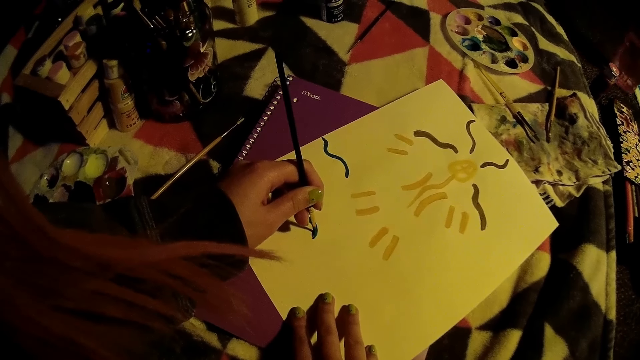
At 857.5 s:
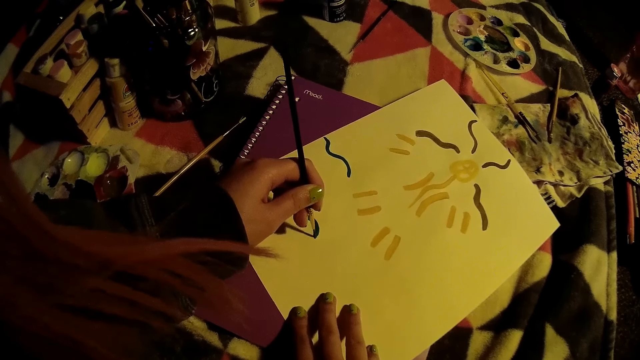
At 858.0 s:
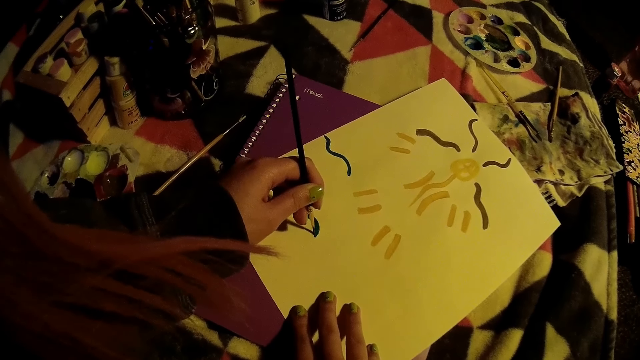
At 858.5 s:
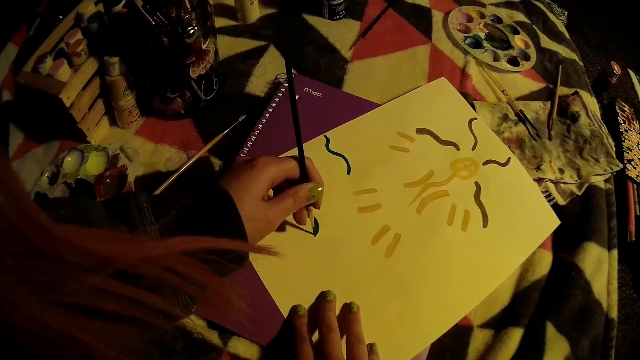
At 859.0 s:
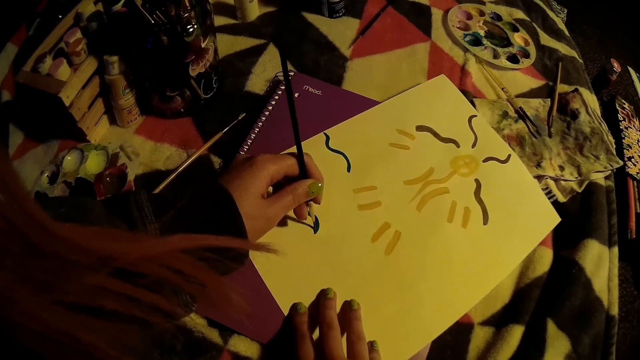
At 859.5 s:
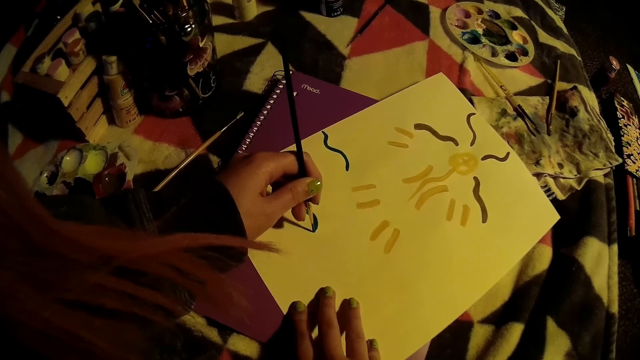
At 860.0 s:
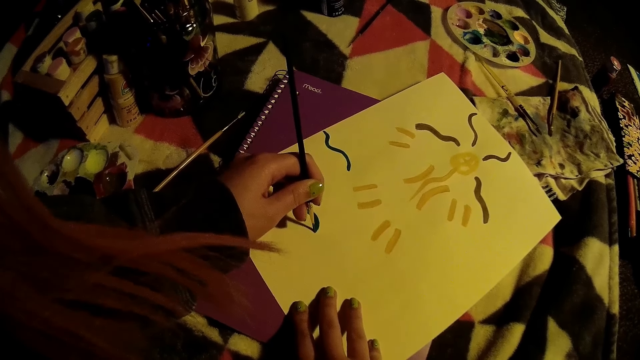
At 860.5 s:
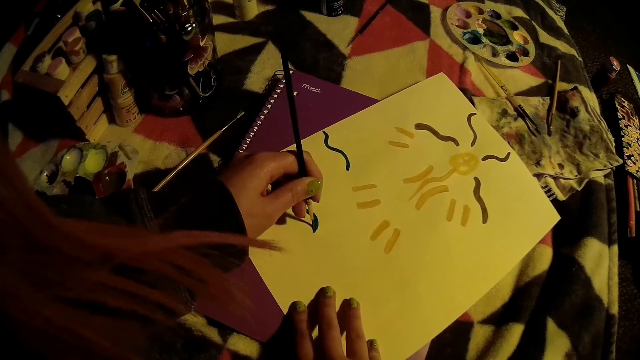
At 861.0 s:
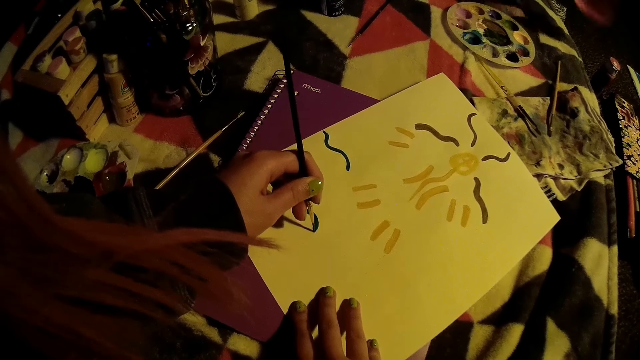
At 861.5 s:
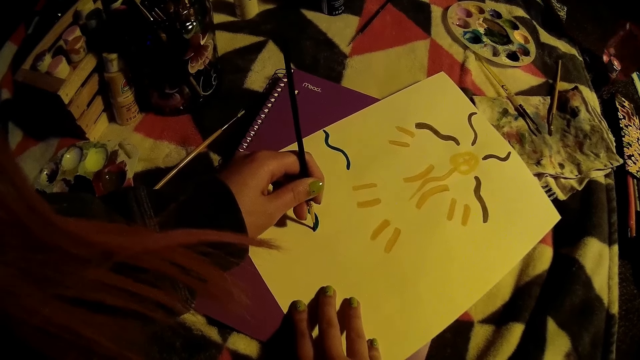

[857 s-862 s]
The camera wearer interacts with the woman.

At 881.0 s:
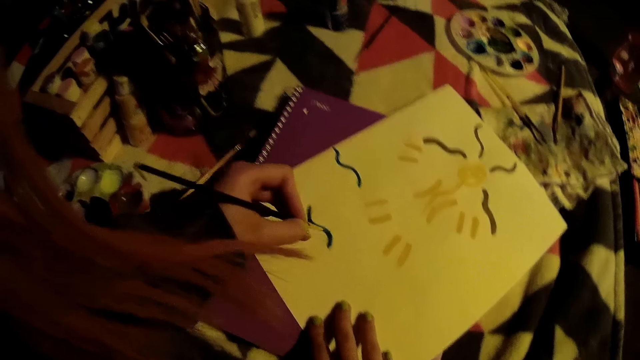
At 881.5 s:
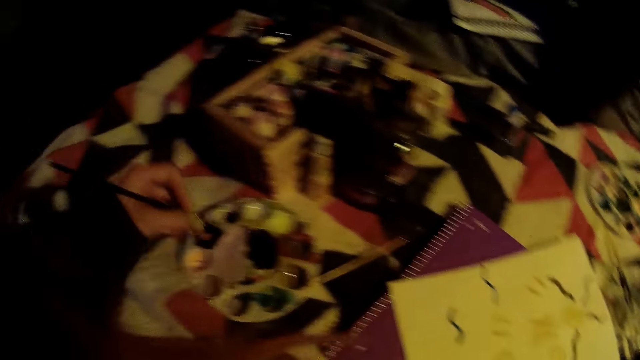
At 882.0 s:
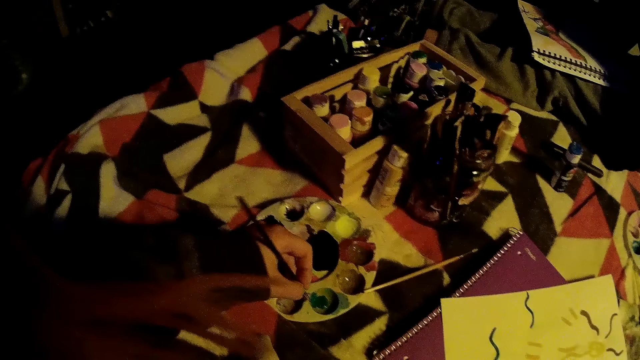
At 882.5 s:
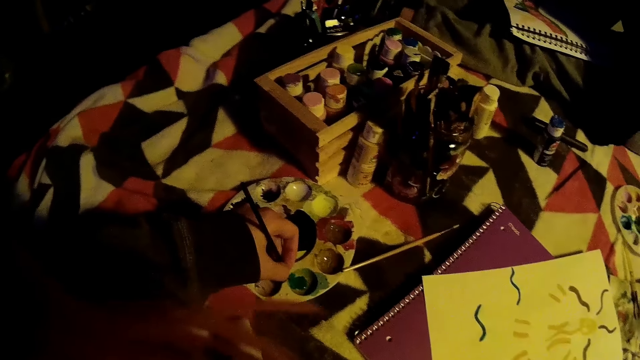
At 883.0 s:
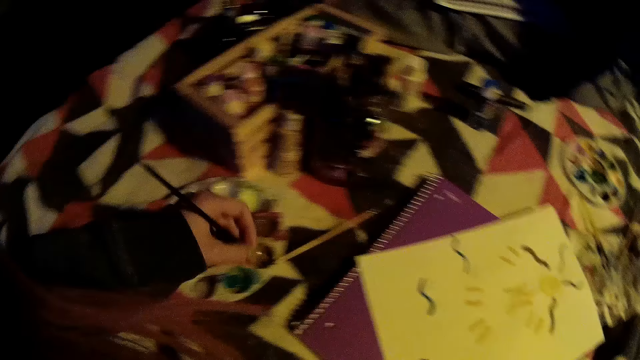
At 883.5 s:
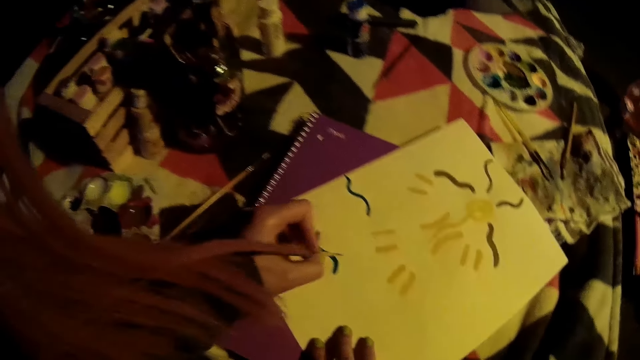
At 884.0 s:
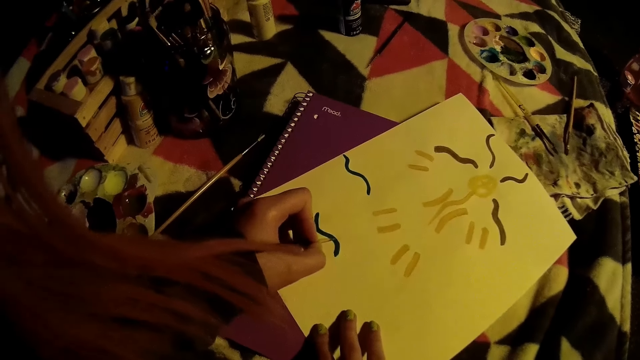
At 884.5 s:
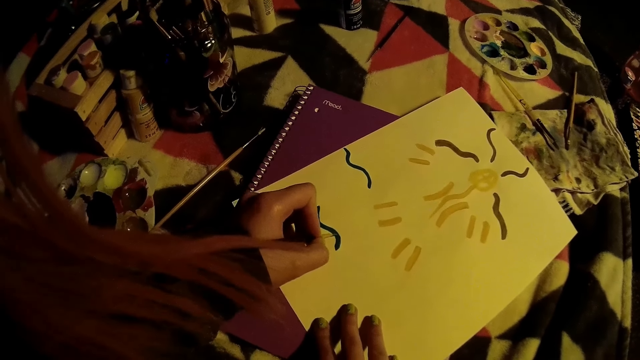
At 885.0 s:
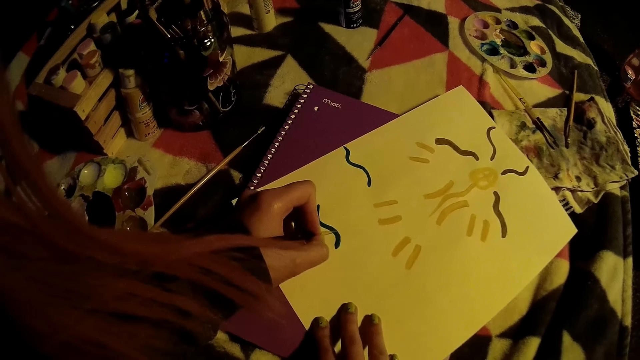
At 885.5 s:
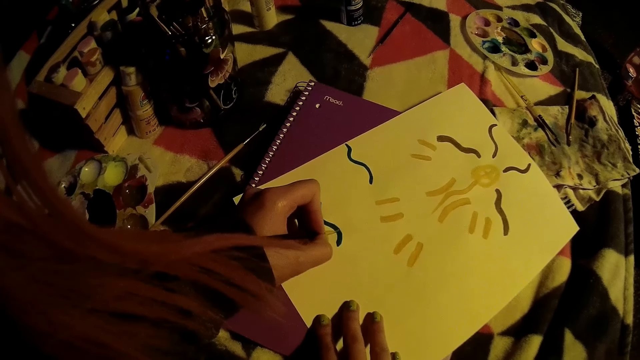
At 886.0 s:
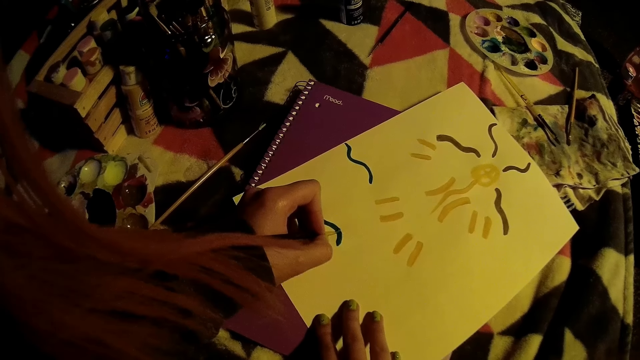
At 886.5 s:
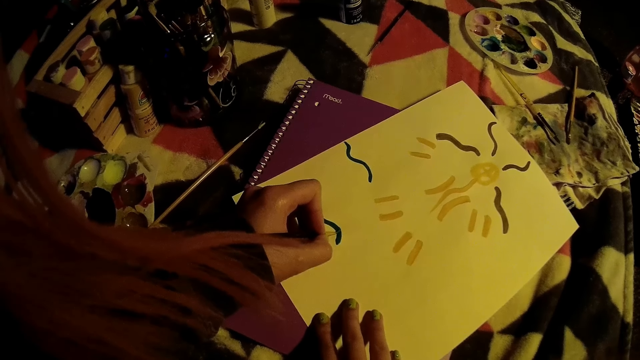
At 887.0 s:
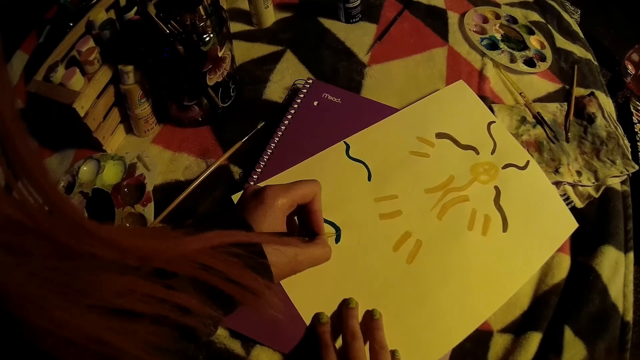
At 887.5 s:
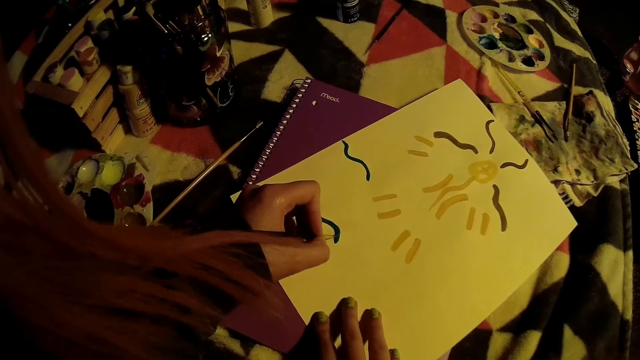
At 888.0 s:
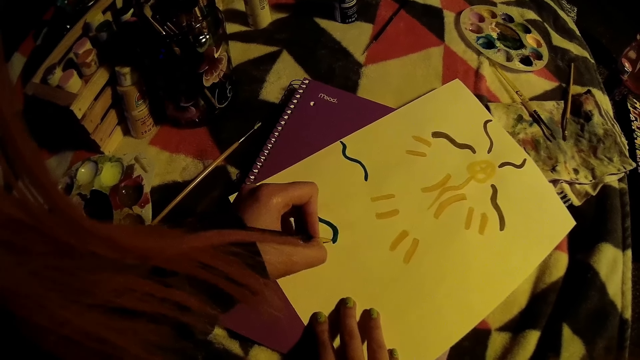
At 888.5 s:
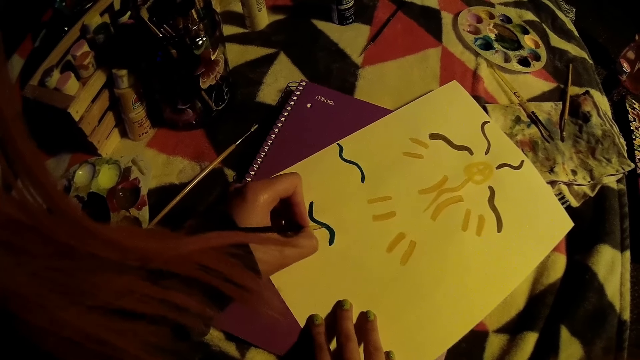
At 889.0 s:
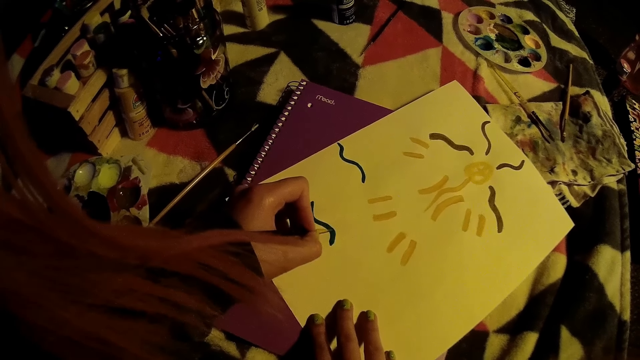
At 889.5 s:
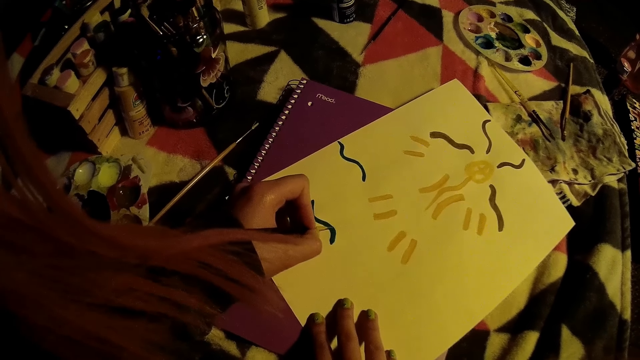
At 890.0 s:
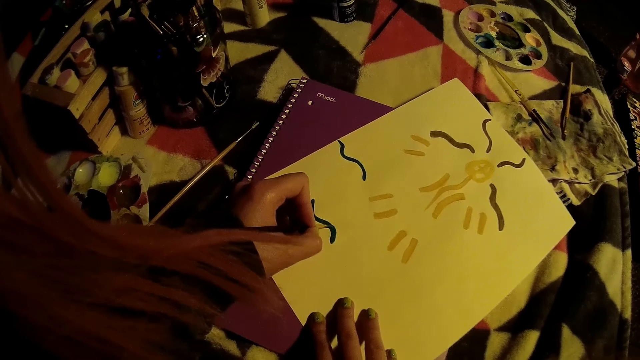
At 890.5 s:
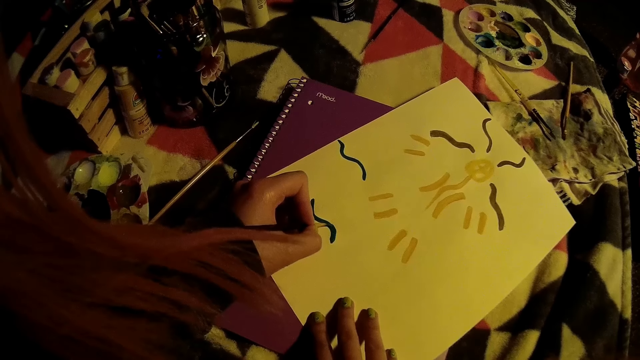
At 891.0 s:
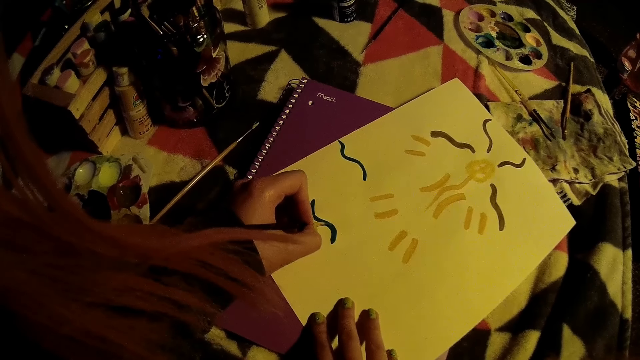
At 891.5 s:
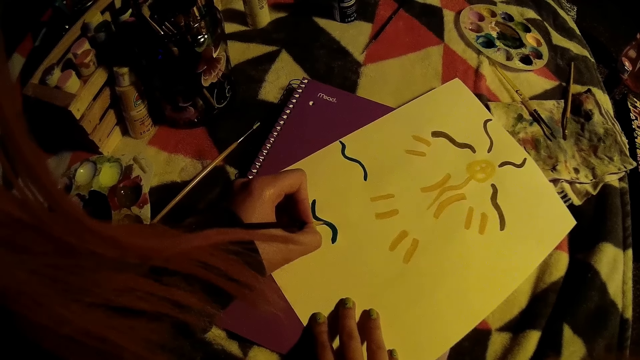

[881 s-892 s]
The camera wearer picks a color from the color palette with the paintbrush in her left hand. She paints on the cardboard with the paintbrush with her left hand. The woman interacts with the camera wearer.

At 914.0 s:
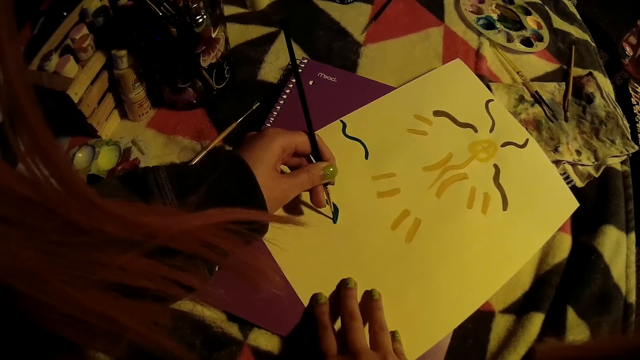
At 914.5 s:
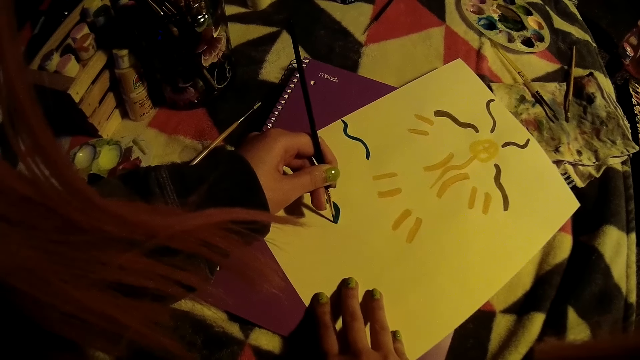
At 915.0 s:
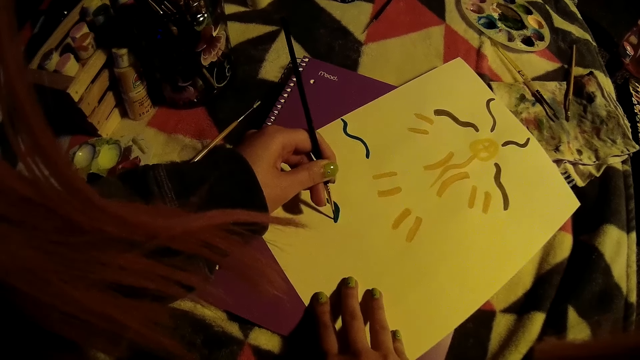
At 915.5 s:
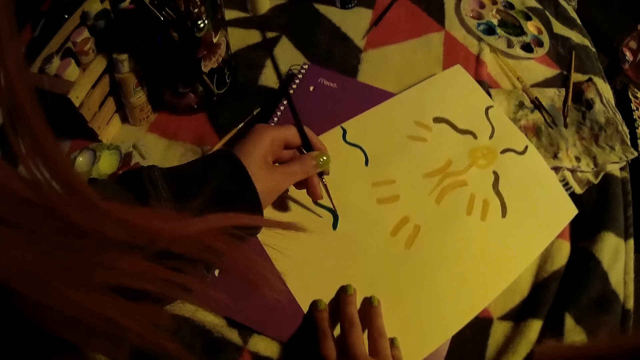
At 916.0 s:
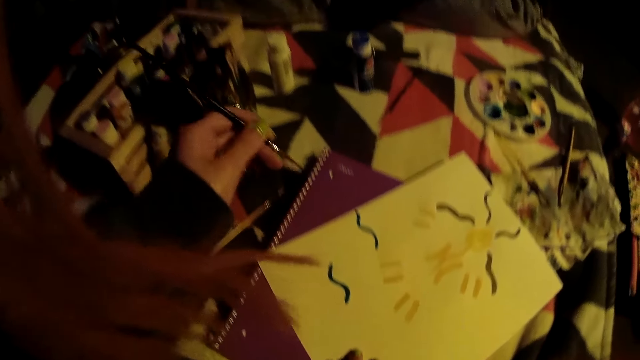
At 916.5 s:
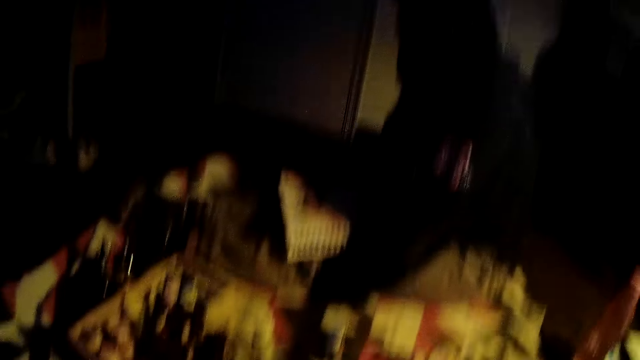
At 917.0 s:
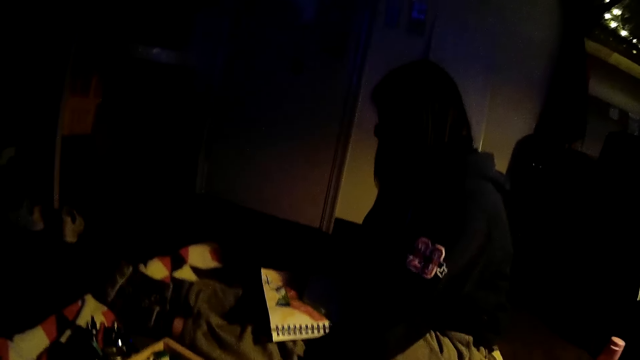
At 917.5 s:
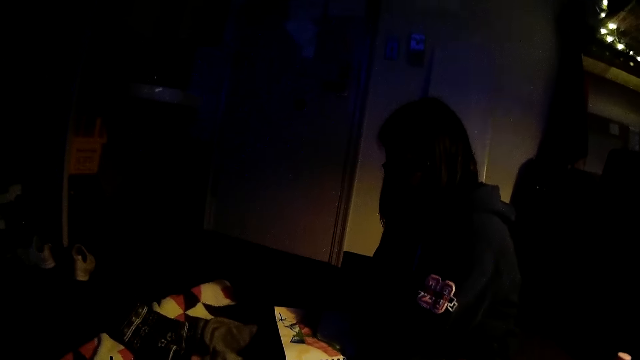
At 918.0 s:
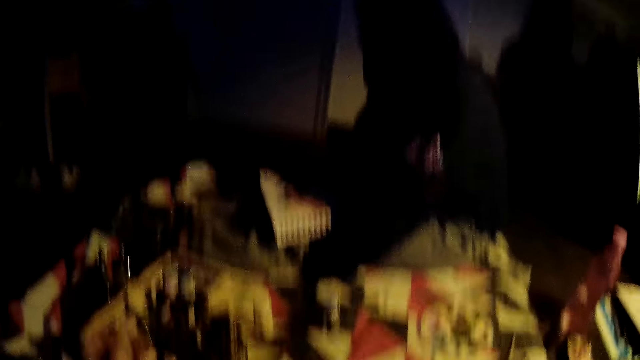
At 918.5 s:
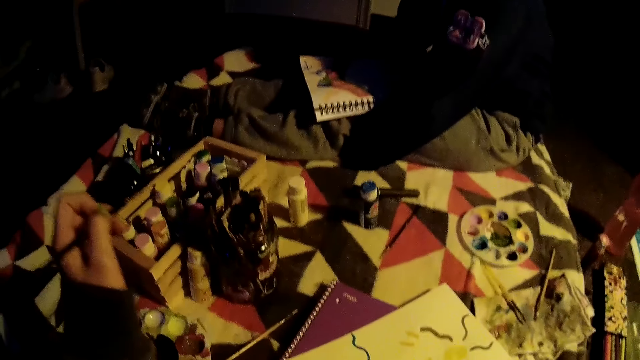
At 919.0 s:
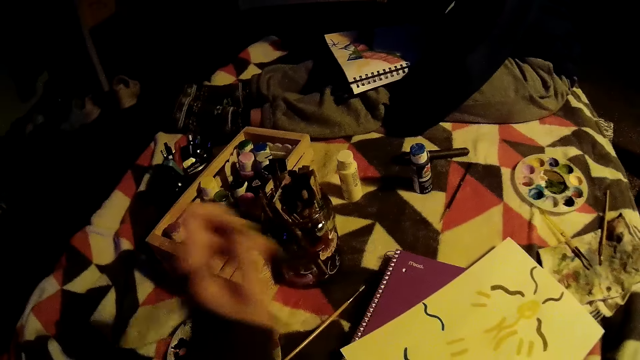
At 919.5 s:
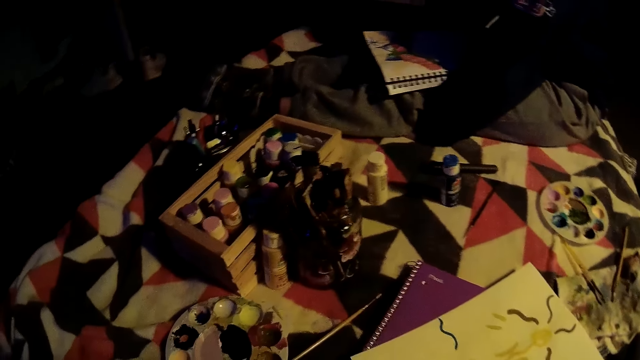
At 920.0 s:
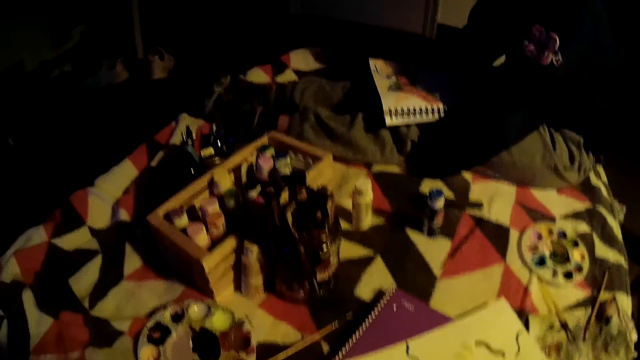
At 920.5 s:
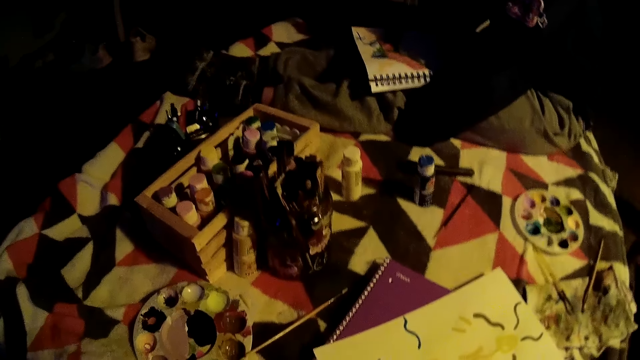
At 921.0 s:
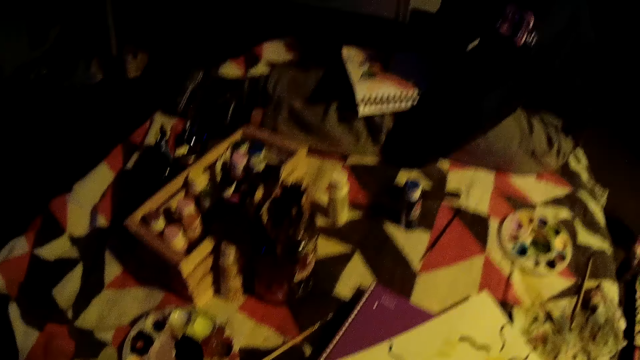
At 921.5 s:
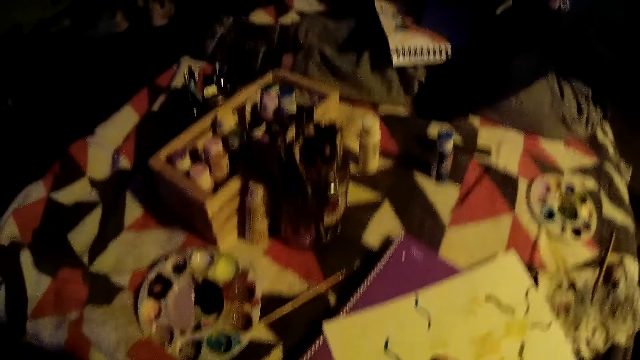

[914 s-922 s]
The camera wearer removes the paintbrush from the cardboard with her left hand. She looks around.
